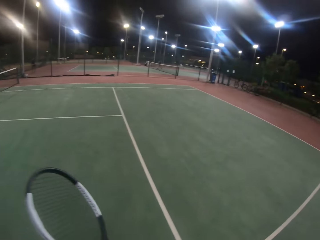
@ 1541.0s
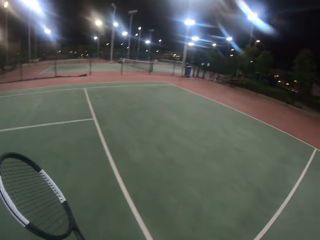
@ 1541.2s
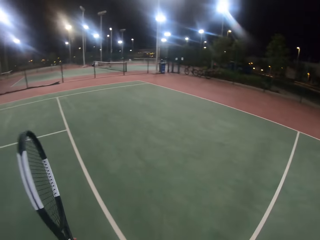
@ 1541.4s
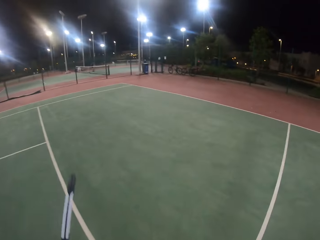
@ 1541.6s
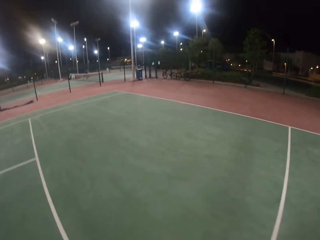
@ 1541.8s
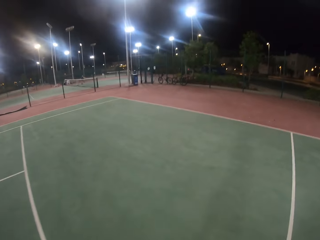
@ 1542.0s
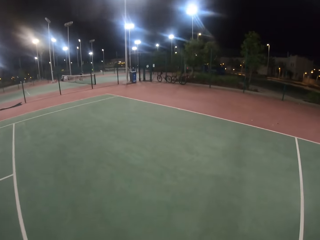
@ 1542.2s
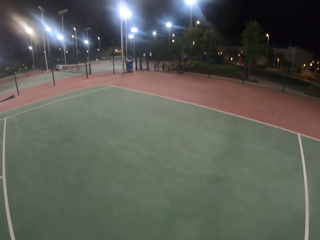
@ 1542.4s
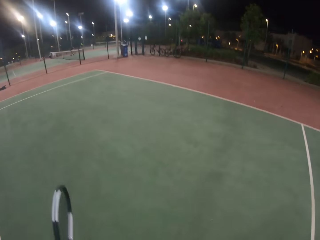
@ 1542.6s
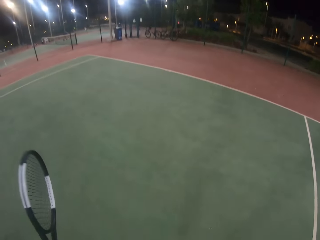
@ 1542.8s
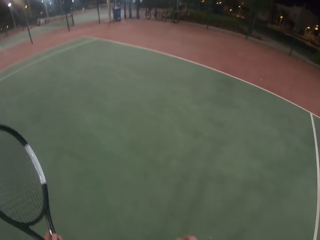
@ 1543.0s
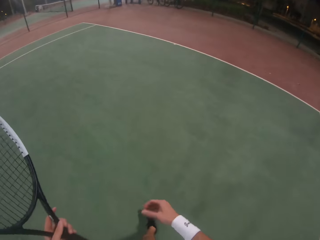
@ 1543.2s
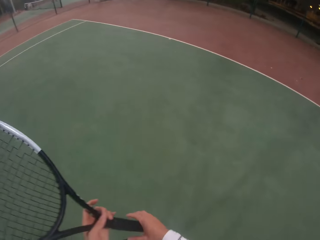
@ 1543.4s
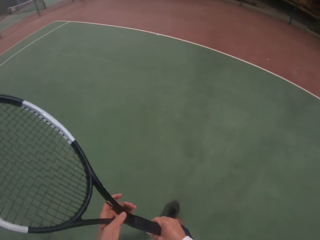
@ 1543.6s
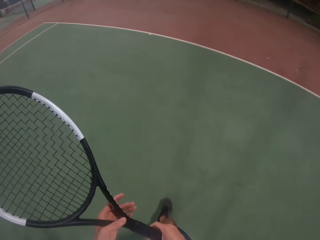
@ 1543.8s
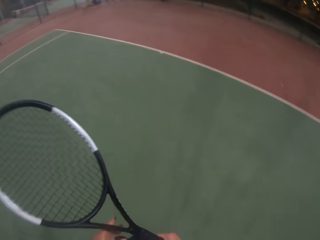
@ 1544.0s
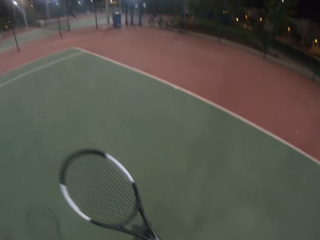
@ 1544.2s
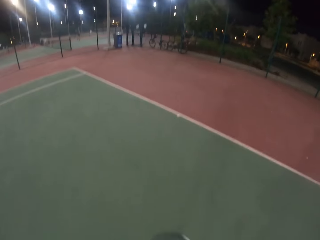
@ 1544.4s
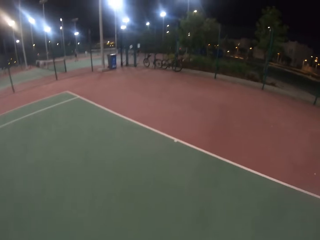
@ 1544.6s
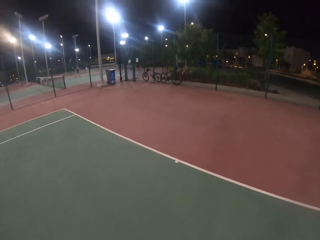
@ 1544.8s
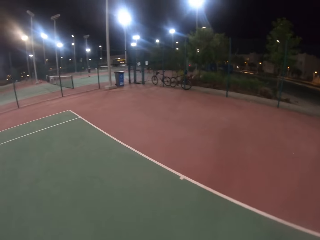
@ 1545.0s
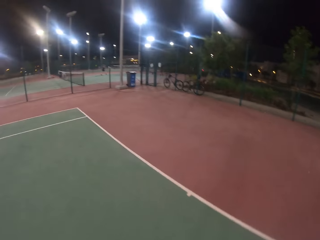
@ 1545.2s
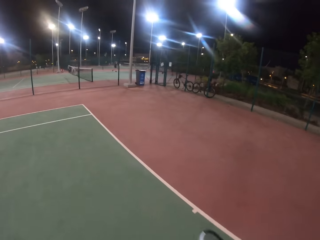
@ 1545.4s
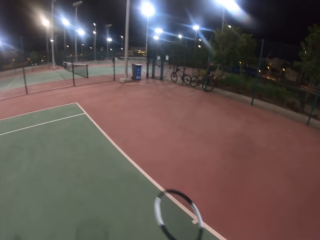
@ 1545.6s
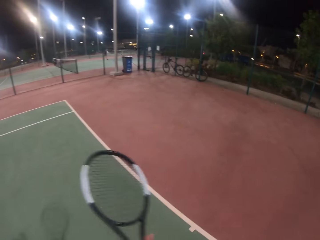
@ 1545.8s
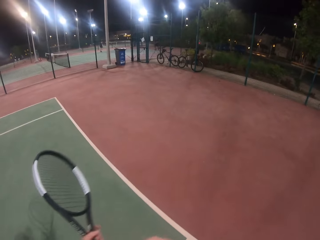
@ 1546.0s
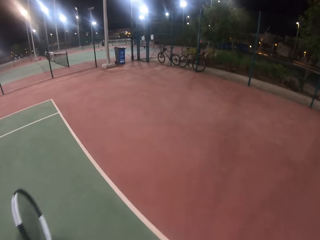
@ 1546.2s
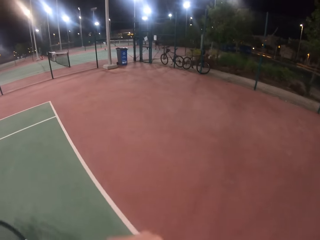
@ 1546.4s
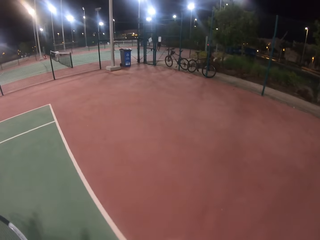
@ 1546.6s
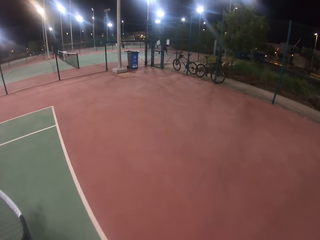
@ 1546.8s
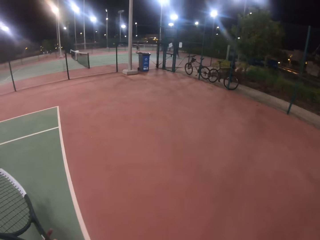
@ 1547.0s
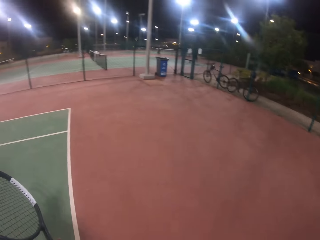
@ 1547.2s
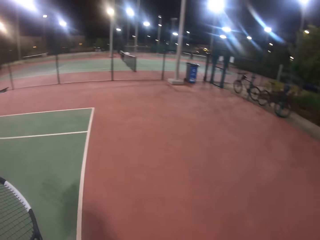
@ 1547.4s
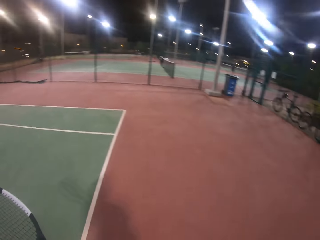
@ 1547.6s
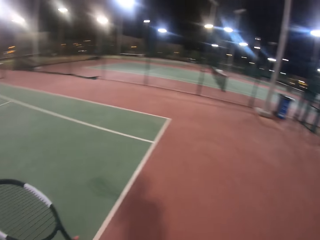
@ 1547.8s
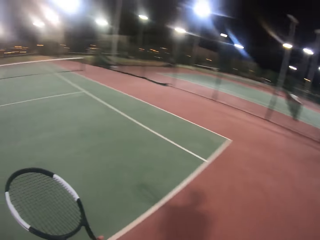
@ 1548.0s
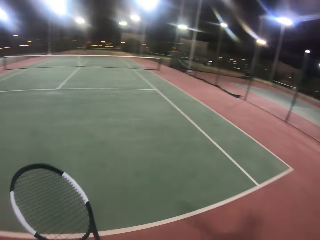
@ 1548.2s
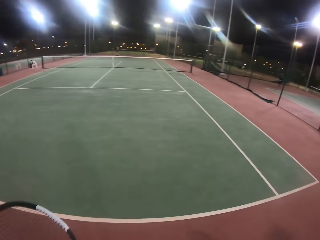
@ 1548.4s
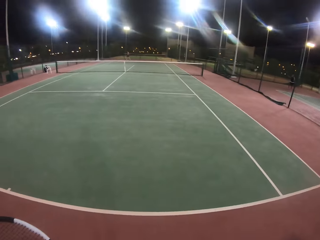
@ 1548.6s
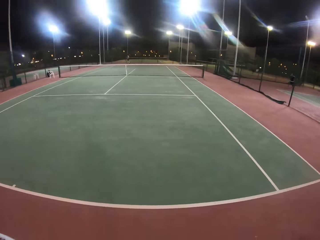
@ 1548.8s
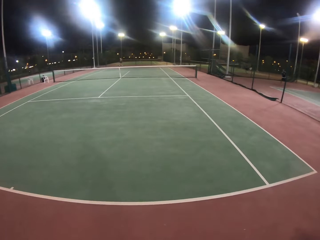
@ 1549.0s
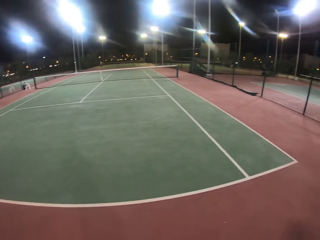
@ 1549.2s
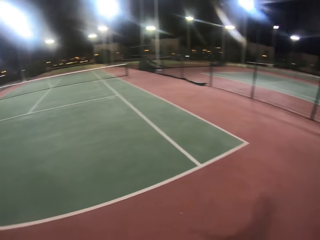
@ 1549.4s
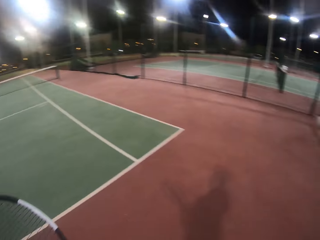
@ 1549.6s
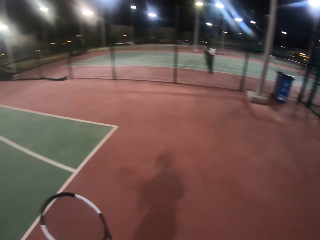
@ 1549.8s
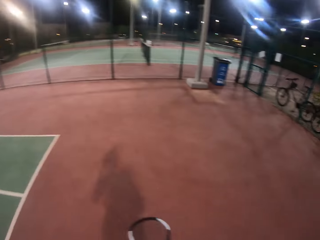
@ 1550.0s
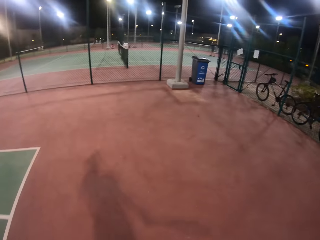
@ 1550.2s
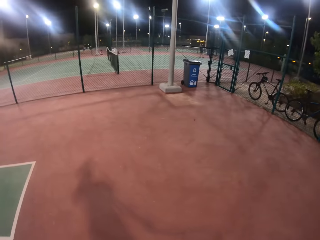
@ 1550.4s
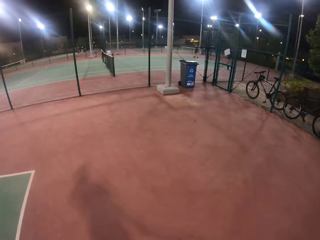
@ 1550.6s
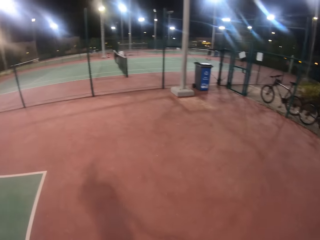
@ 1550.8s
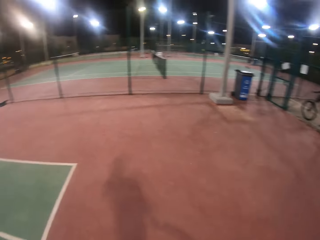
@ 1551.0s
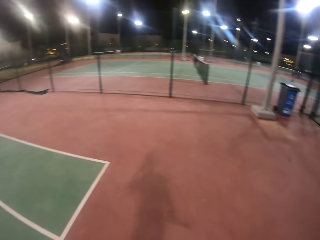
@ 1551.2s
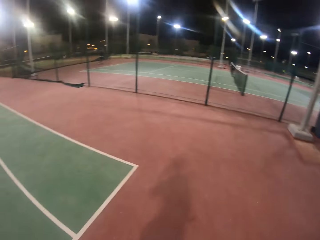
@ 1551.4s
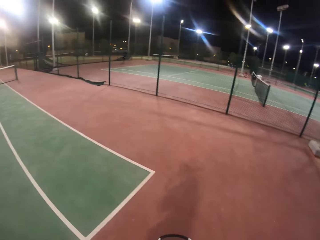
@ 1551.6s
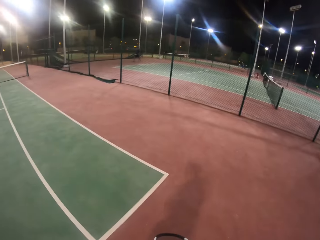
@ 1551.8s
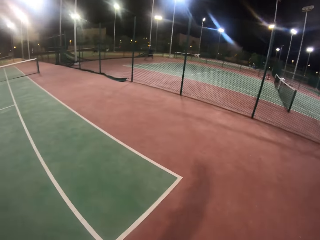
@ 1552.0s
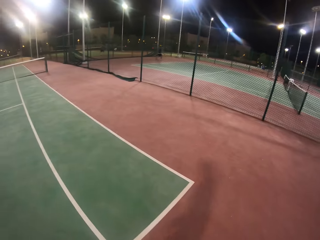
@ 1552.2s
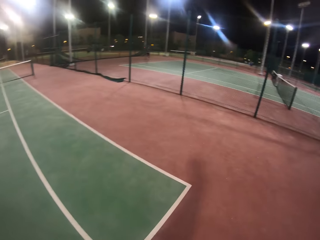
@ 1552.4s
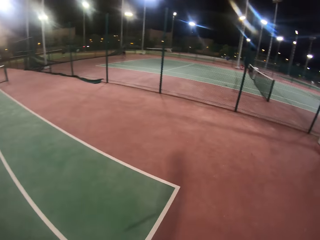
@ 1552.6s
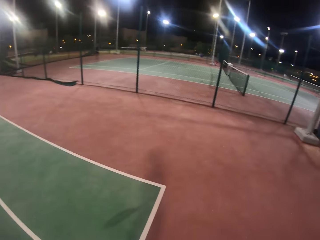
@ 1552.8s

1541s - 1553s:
The camera wearer looks around the badminton court. They walk in the badminton court. They swing the racket.

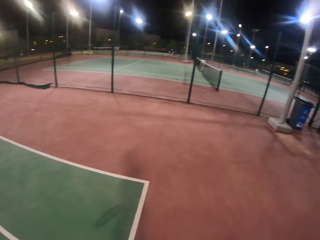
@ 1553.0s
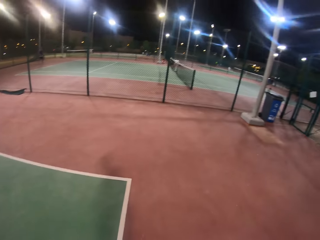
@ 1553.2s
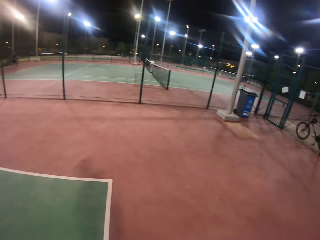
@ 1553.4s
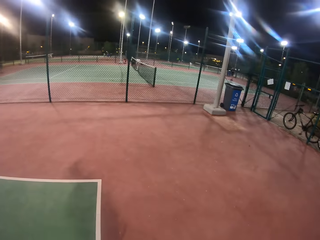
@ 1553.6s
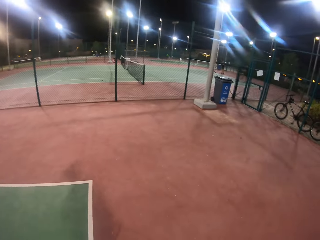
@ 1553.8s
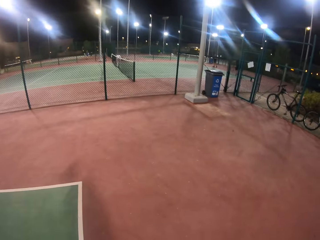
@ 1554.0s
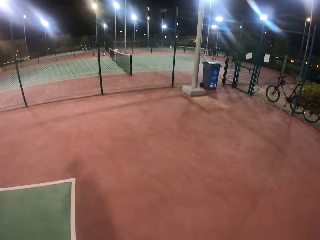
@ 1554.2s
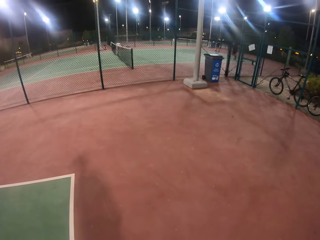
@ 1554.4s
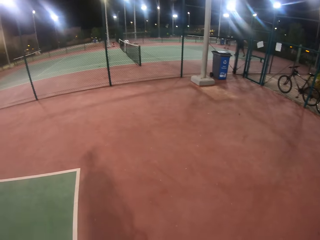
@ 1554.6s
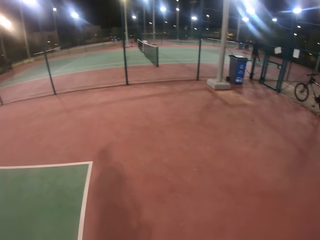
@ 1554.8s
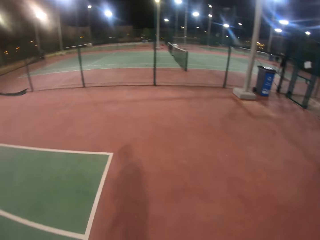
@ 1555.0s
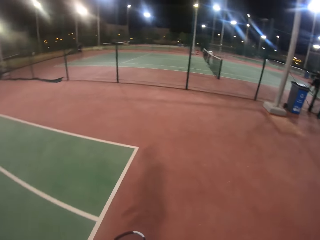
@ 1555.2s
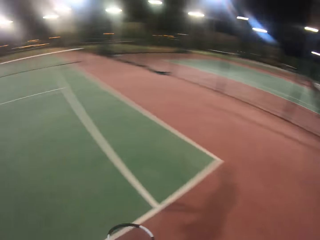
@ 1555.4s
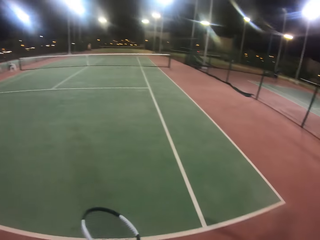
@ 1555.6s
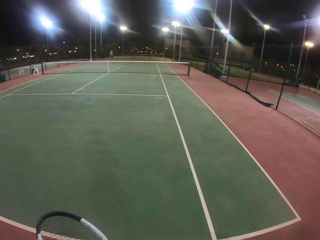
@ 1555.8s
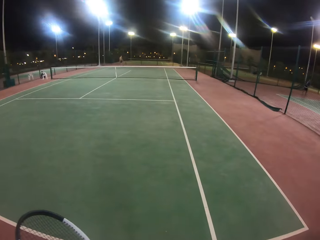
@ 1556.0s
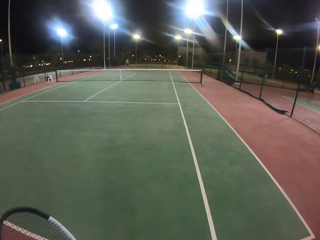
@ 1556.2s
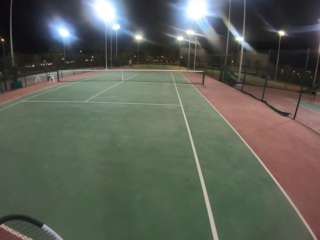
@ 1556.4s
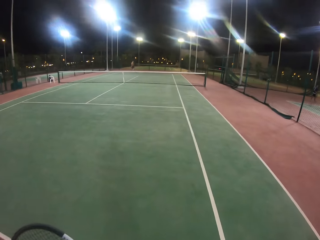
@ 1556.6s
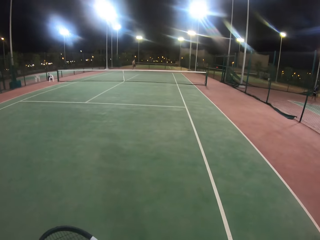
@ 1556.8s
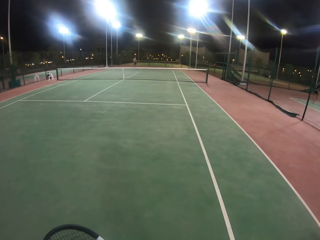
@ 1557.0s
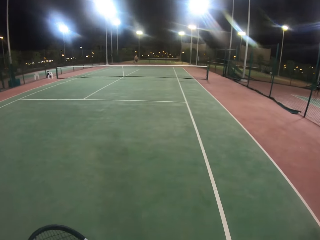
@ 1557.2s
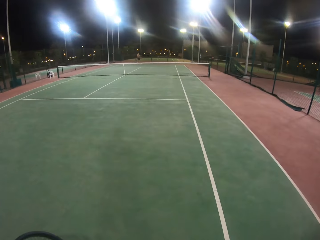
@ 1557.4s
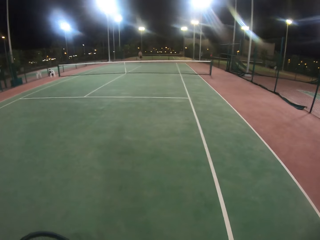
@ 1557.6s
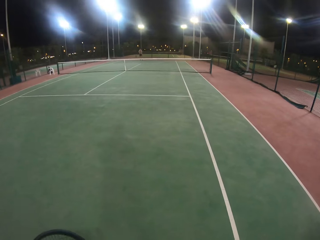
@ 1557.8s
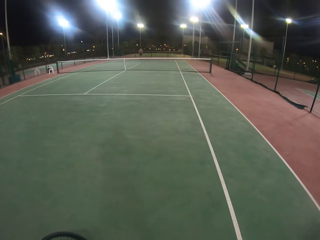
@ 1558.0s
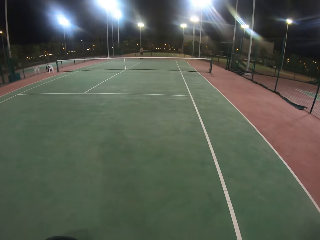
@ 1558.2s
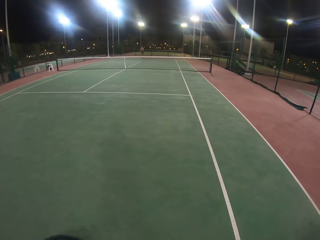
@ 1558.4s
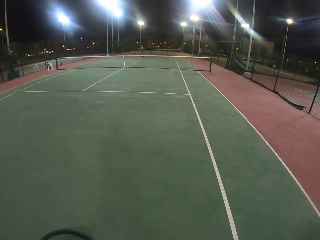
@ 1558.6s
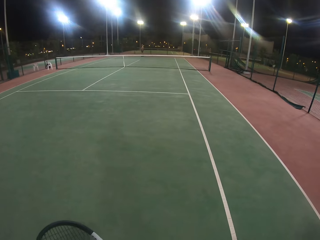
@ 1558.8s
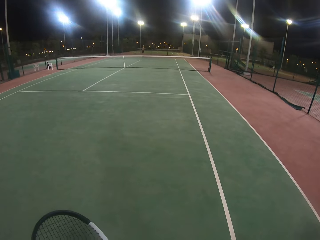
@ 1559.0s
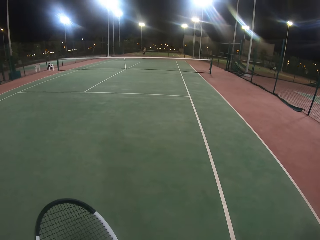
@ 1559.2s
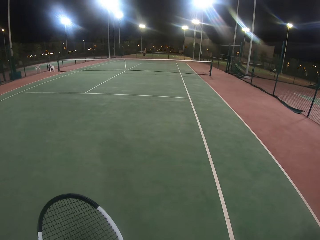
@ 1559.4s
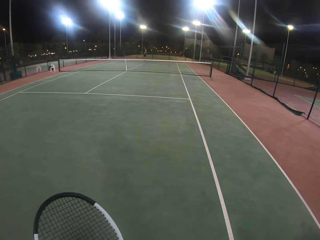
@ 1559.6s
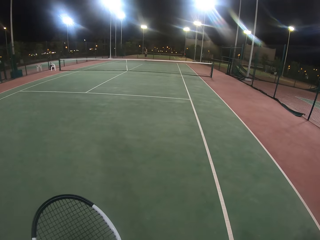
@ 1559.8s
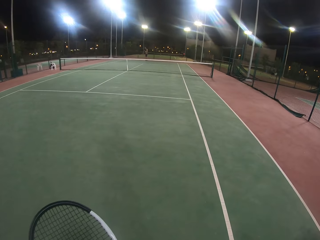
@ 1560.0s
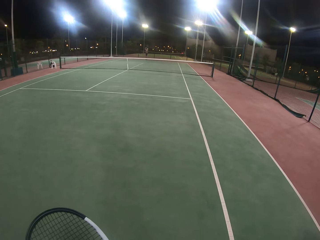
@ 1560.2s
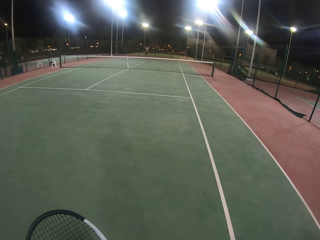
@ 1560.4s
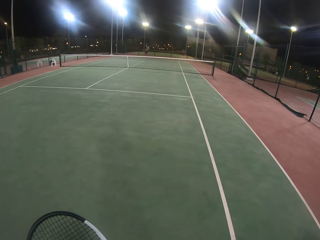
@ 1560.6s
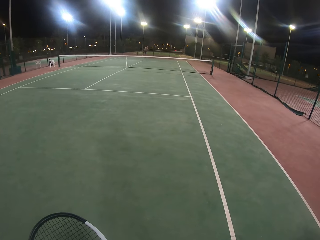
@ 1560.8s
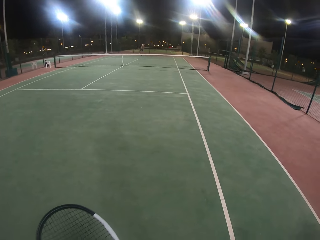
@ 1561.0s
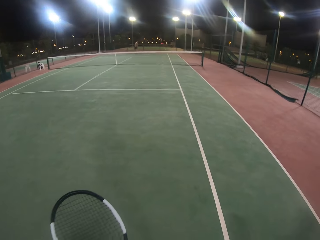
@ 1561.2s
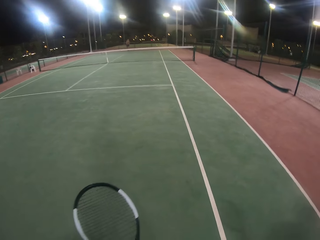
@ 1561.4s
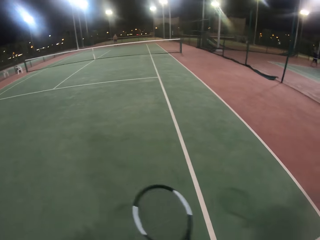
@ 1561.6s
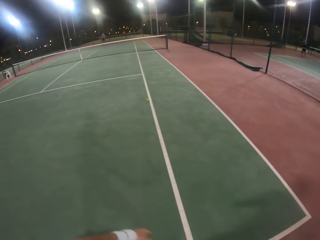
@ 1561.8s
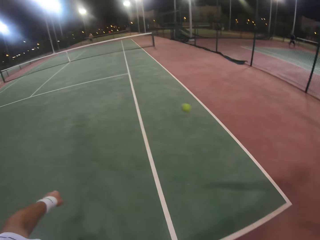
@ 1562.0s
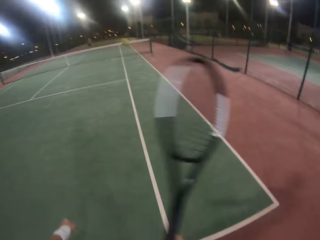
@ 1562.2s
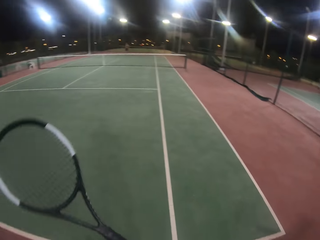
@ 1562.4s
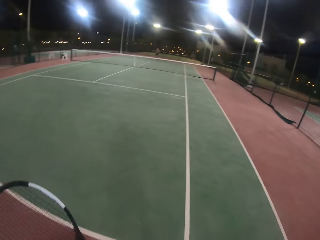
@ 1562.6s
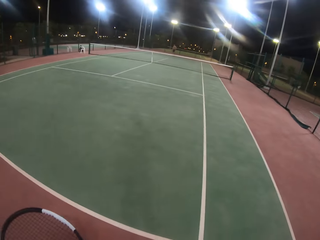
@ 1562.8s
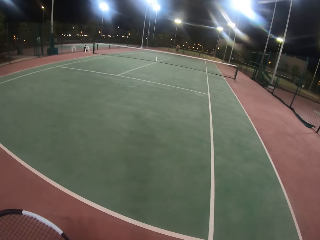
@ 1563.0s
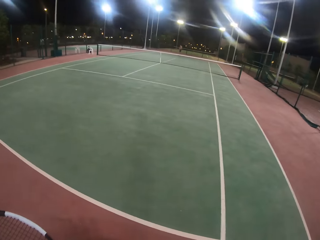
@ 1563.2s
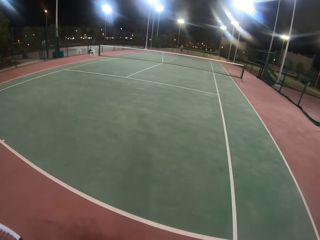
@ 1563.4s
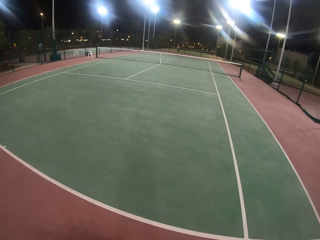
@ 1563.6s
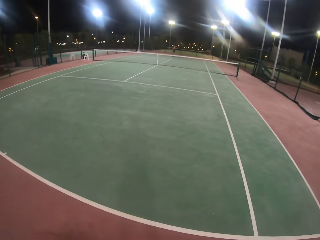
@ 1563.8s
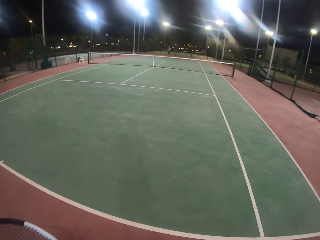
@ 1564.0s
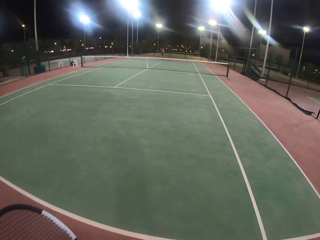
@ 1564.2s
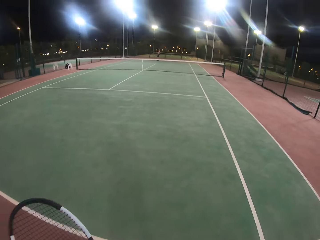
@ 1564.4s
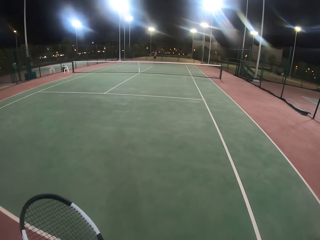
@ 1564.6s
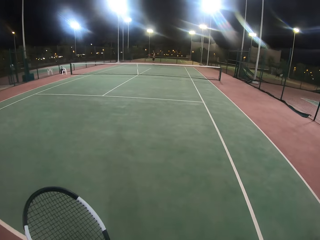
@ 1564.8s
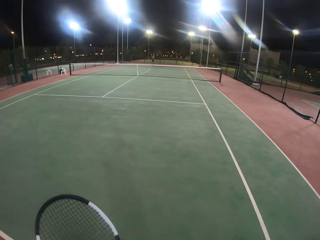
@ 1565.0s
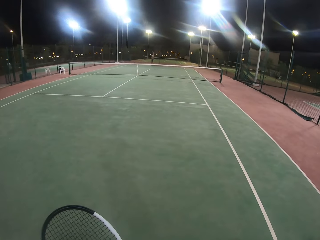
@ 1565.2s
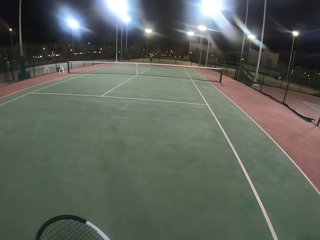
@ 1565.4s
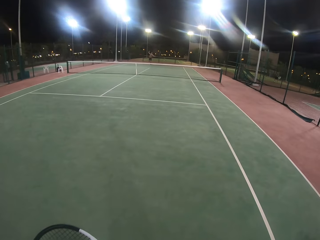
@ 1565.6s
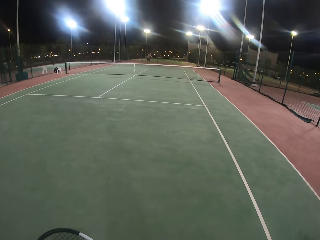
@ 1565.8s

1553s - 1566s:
The camera wearer stands and stares at the other side. A man hits the ball with the racket. The camera wearer swings his body. He hits the ball with the racket. He walks across the tennis field.
